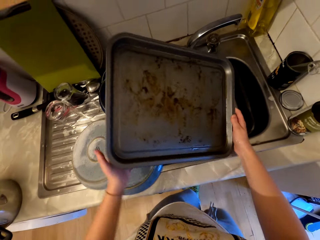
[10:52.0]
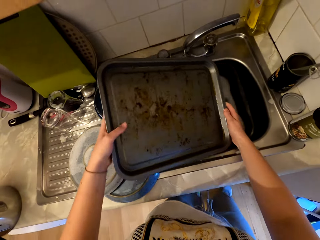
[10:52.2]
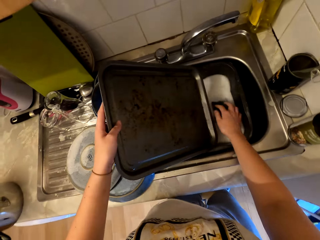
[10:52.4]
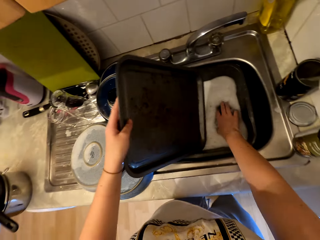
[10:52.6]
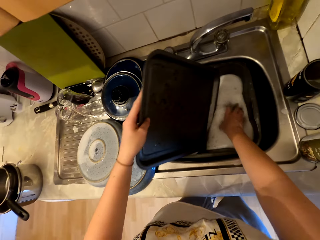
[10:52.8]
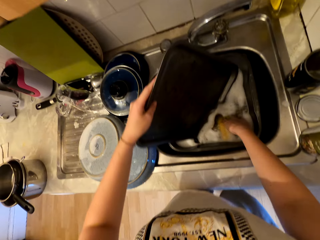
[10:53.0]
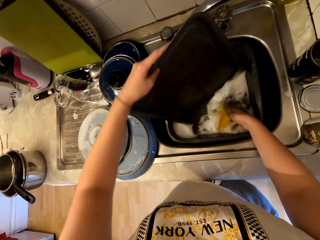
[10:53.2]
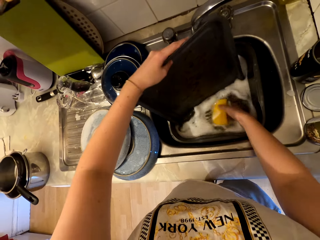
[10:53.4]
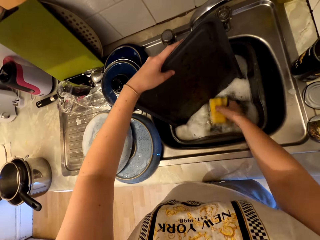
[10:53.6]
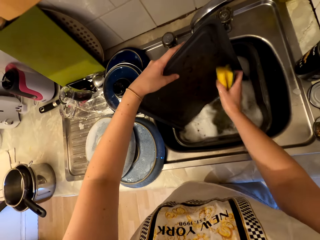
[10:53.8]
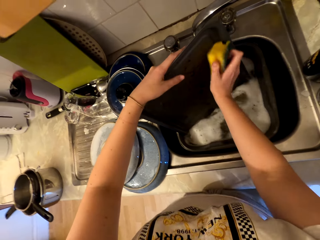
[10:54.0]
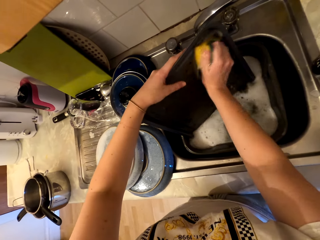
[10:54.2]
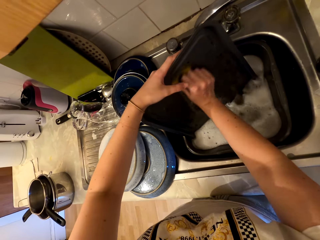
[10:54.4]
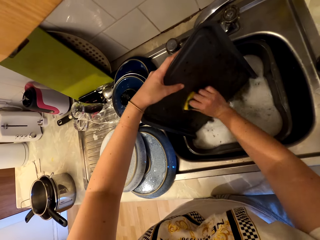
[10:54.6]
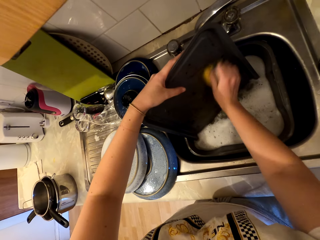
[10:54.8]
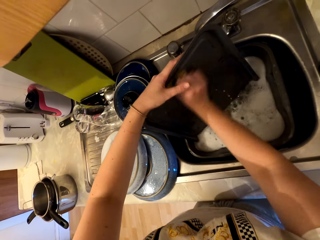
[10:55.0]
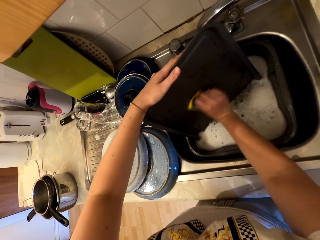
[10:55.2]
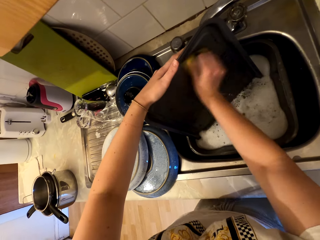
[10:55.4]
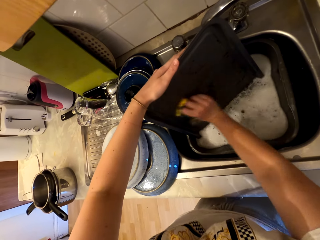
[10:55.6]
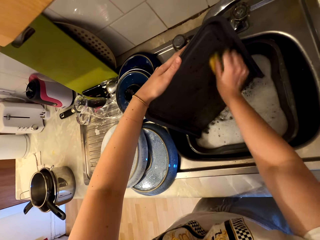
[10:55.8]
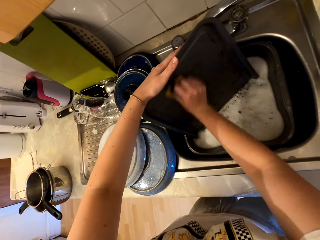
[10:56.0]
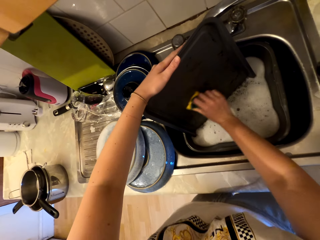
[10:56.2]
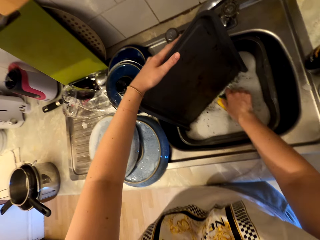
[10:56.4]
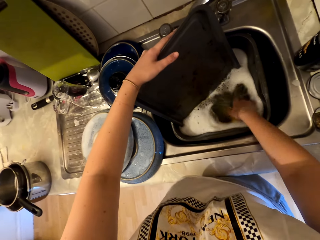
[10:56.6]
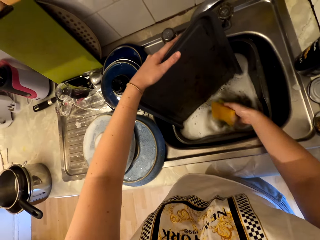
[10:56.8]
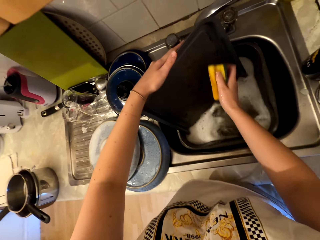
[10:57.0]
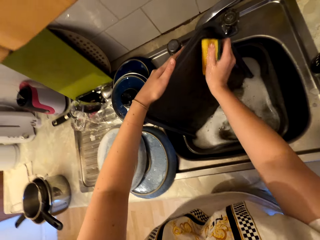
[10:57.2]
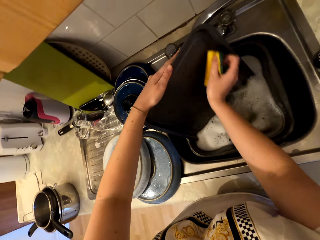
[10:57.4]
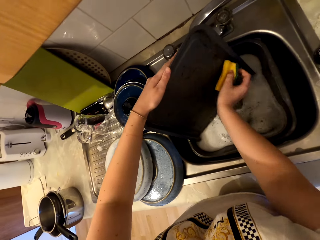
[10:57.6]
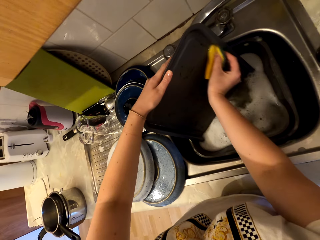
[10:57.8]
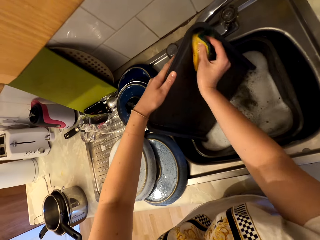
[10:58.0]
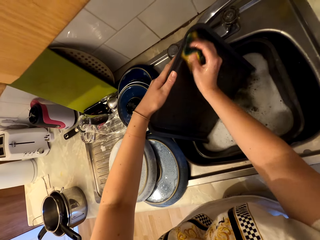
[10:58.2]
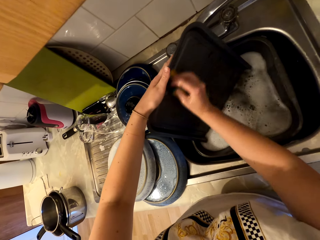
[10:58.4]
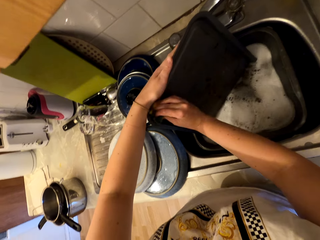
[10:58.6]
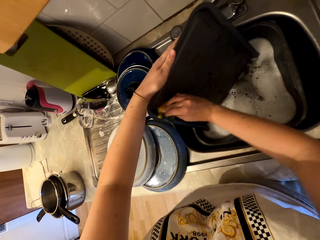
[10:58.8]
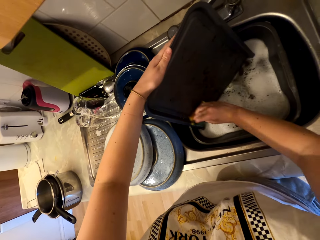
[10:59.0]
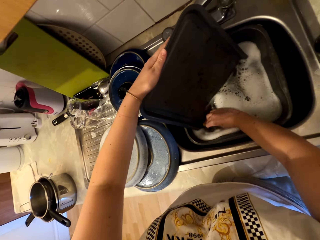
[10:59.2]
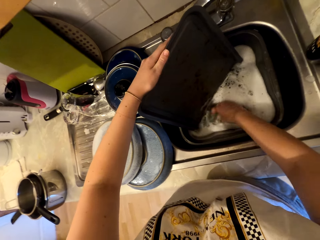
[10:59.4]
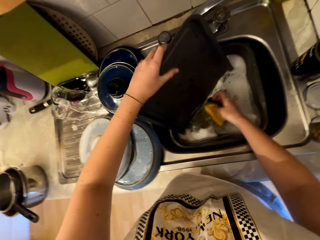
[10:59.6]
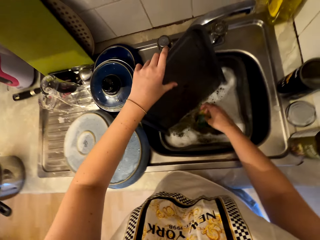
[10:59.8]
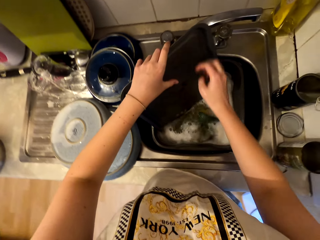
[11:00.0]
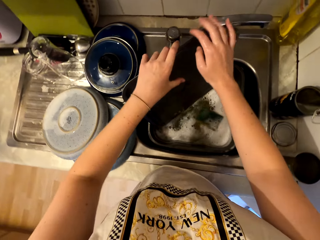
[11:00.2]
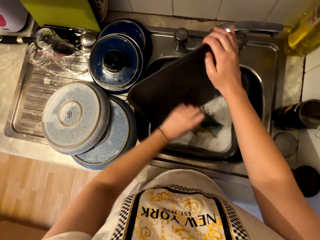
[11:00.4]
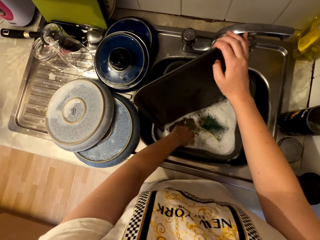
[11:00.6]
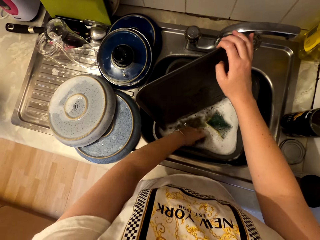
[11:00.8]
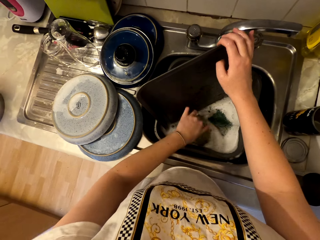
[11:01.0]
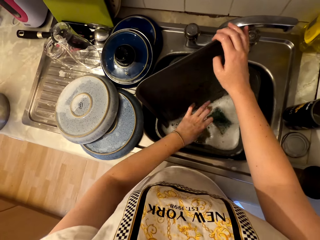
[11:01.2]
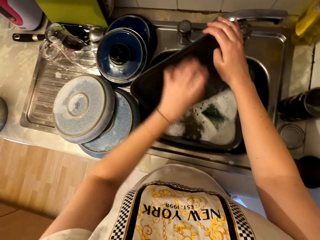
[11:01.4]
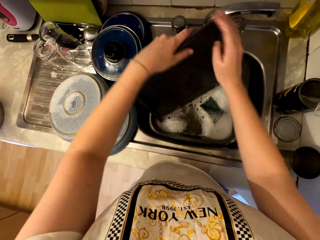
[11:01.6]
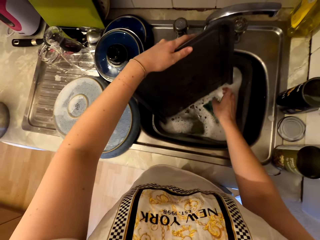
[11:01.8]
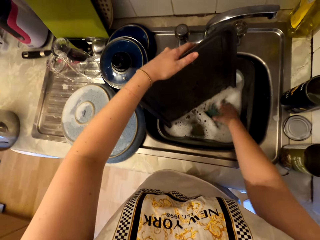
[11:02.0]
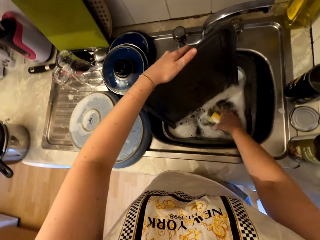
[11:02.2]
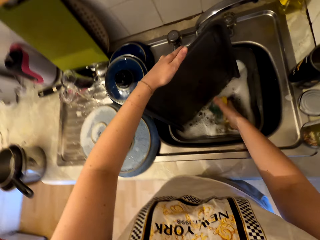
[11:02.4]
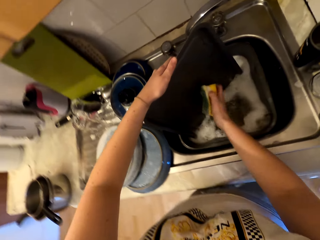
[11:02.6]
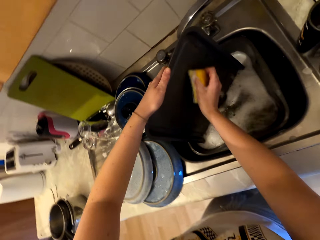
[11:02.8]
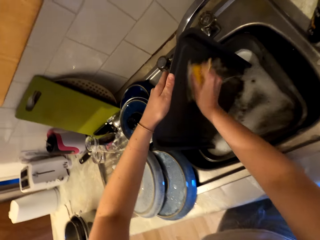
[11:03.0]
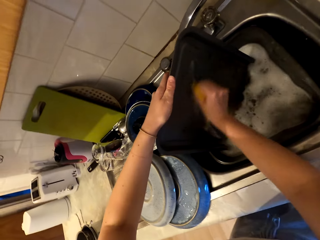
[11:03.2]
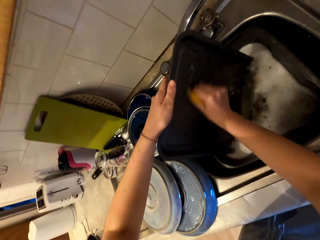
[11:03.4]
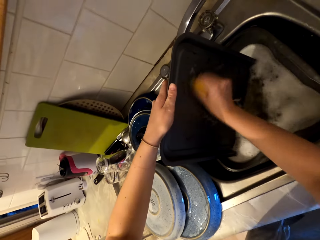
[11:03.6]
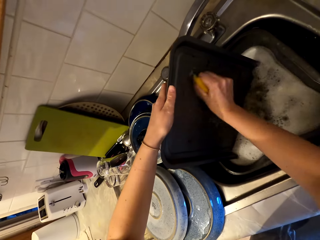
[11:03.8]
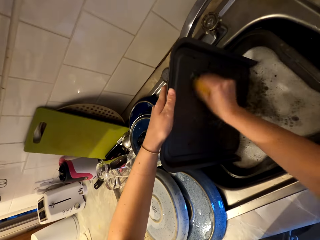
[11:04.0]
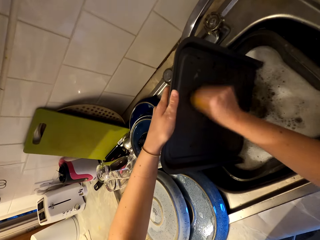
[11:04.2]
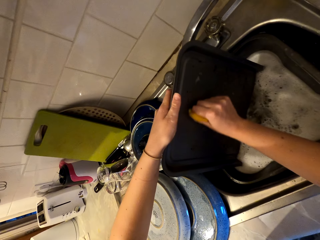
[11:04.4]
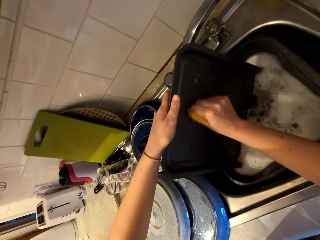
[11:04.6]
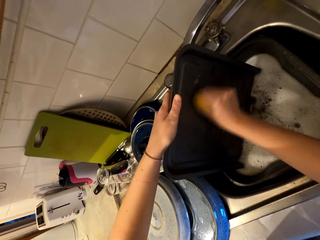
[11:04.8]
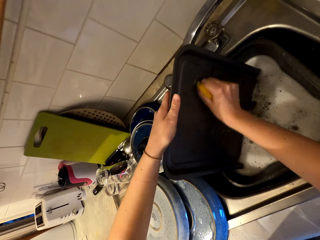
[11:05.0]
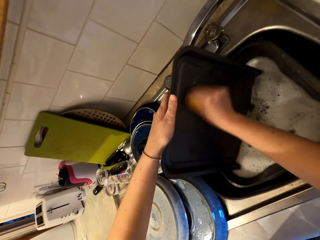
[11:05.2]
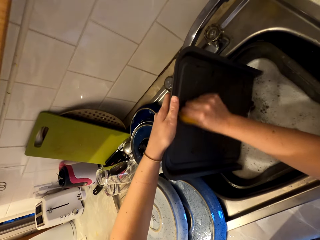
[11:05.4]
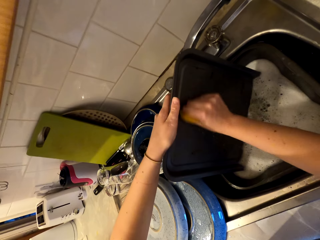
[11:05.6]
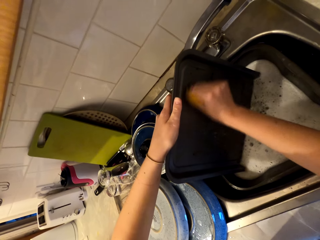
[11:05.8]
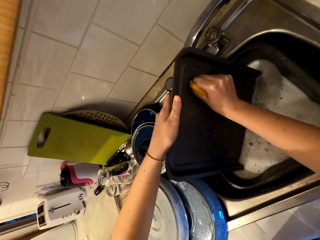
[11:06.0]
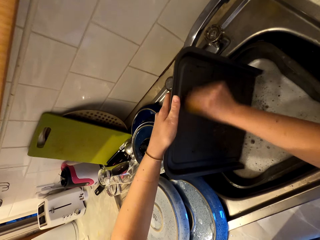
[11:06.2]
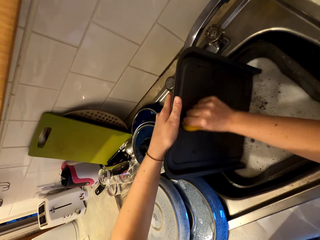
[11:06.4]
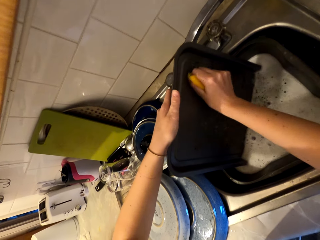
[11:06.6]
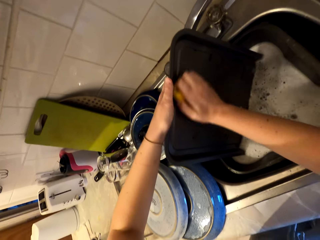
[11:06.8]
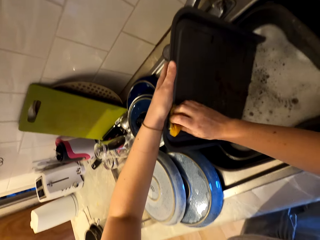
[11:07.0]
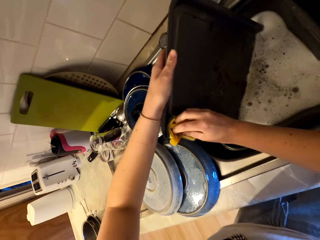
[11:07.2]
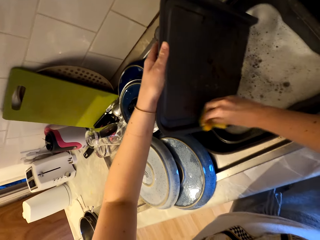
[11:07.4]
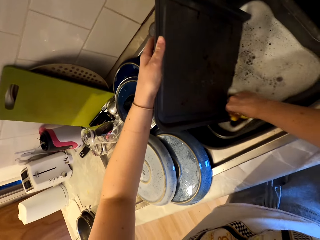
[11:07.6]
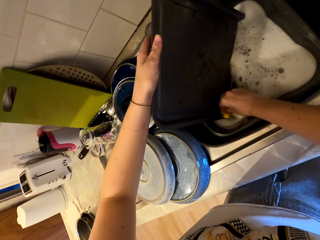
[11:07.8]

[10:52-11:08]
The camera wearer inserts the tray in water. They wash the tray on the sink. They place the scrubber in water. They insert a hand in water. They pick up the scrubber. They scrub the tray.

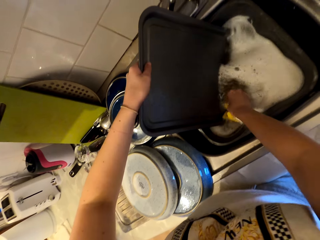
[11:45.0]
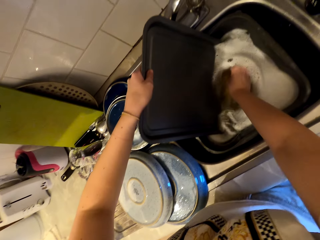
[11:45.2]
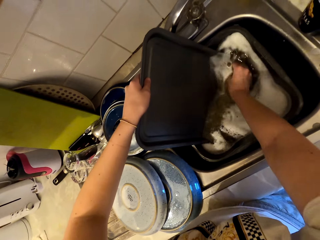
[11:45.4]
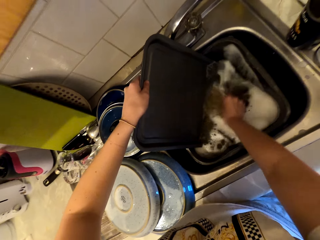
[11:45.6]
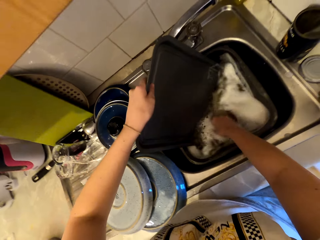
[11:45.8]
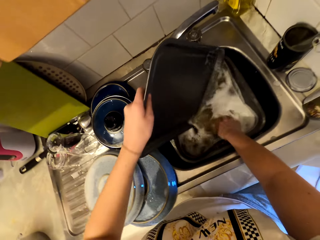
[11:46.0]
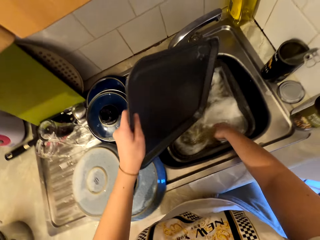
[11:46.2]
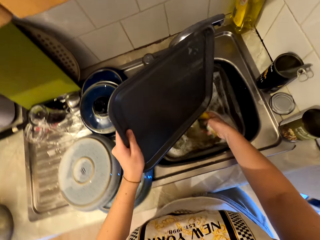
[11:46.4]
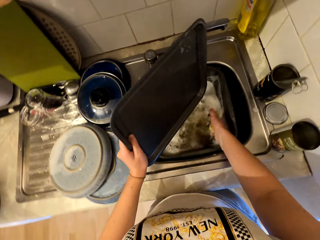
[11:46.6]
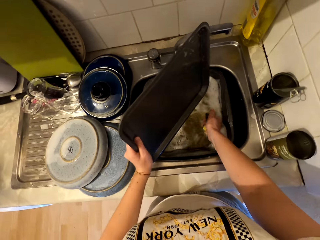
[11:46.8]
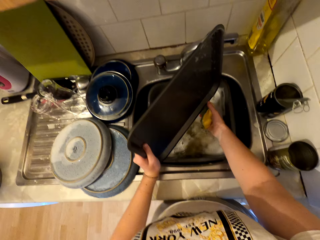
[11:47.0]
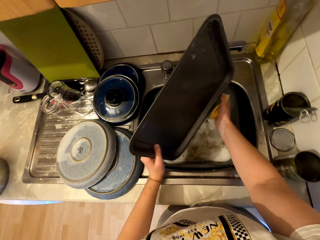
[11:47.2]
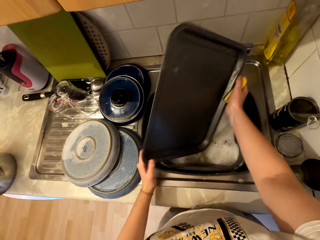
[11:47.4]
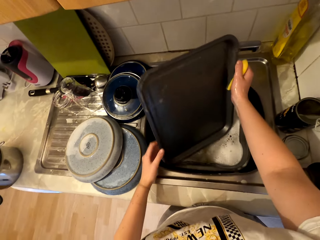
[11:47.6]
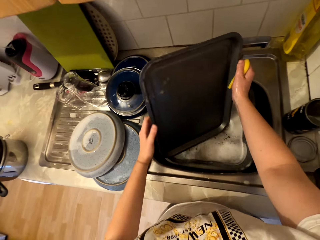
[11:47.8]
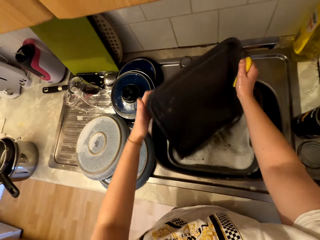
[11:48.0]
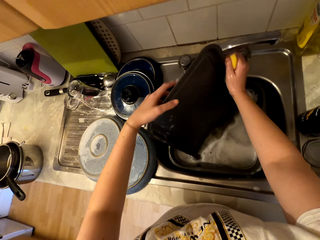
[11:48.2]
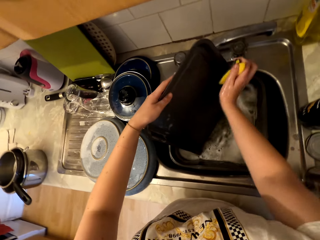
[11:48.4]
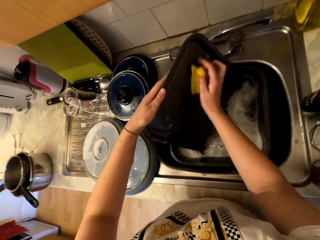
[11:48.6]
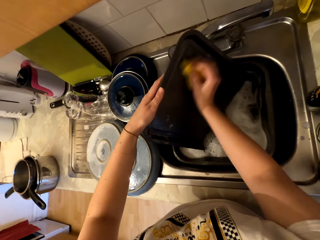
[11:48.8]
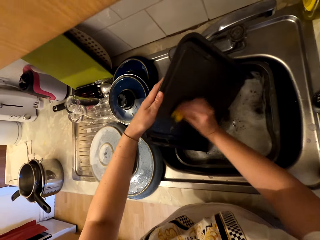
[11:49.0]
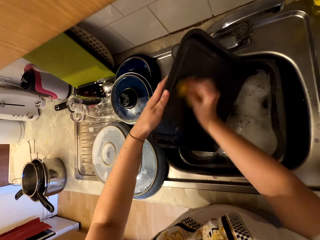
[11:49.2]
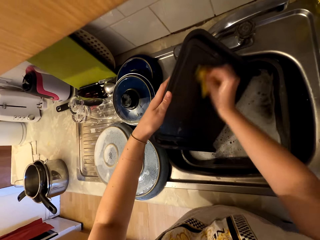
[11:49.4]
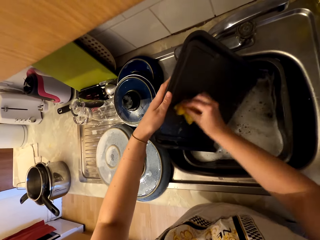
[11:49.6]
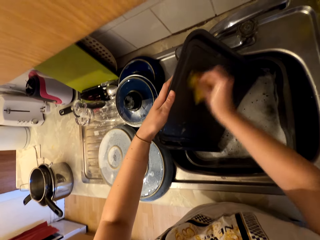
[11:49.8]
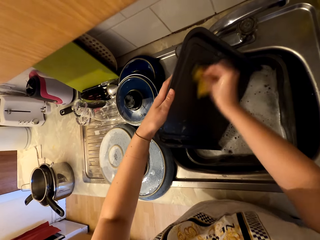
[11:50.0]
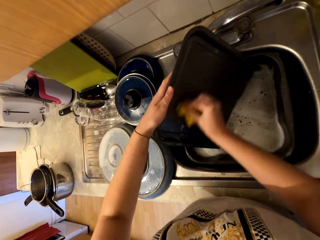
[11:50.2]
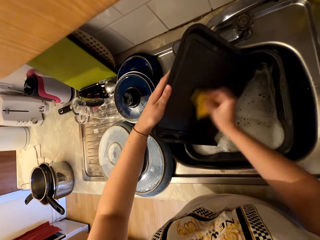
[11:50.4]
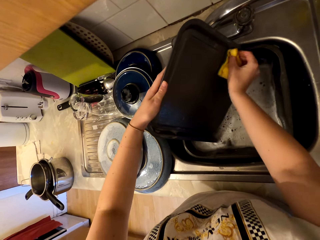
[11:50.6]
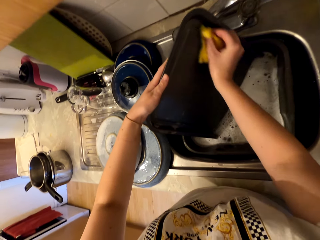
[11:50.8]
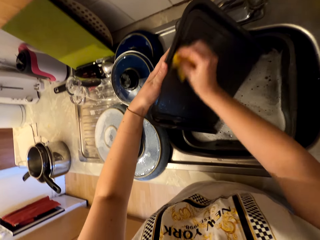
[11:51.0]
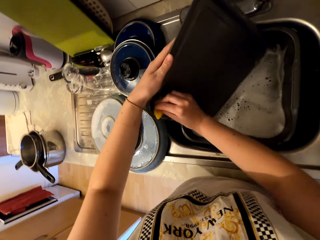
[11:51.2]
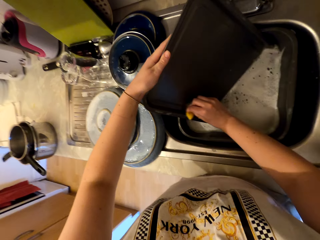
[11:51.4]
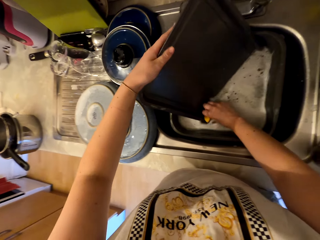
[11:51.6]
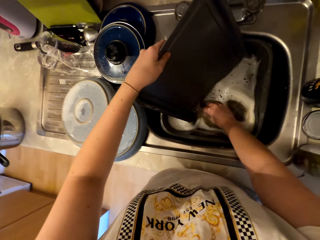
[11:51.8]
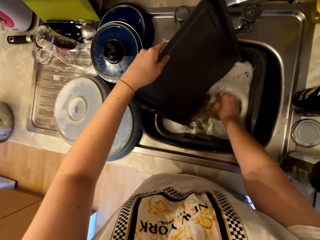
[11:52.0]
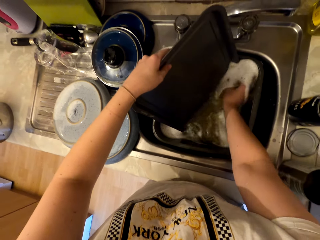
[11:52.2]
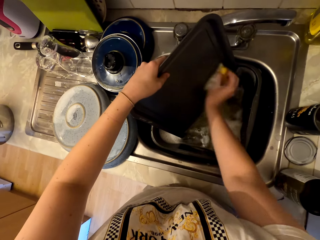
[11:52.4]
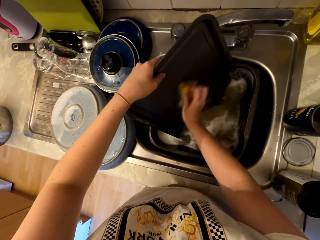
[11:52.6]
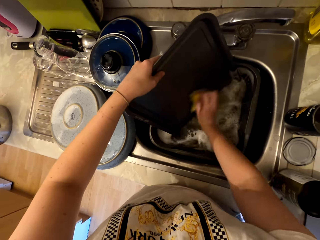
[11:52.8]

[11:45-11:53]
The camera wearer holds the tray with both hands. They turn the tray and scrub the tray.
